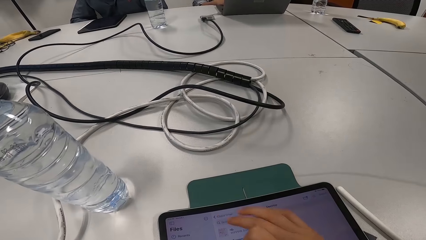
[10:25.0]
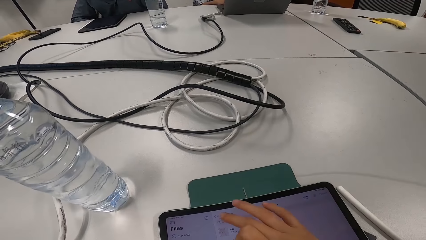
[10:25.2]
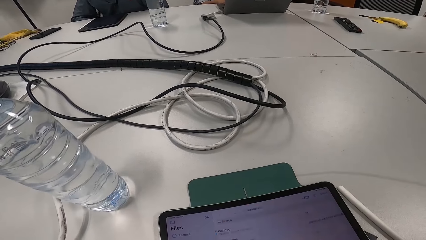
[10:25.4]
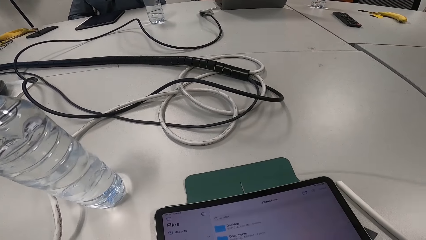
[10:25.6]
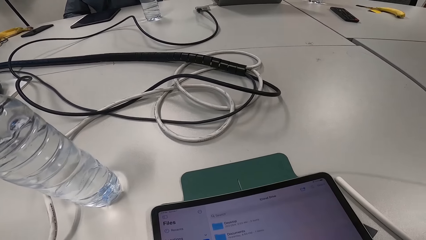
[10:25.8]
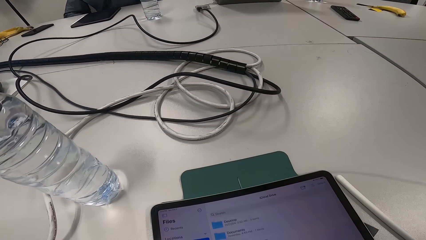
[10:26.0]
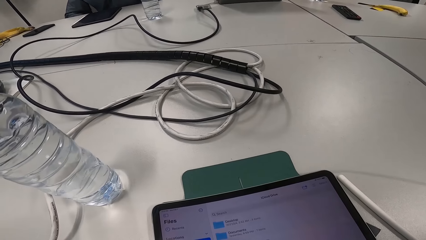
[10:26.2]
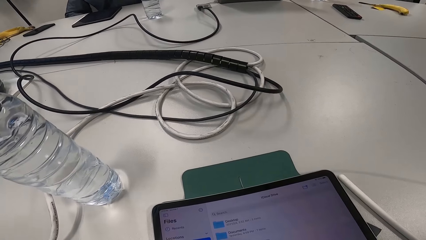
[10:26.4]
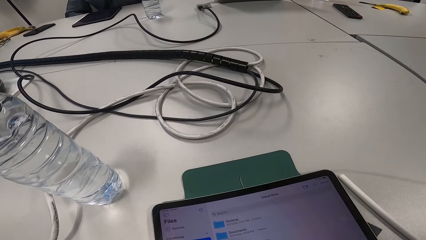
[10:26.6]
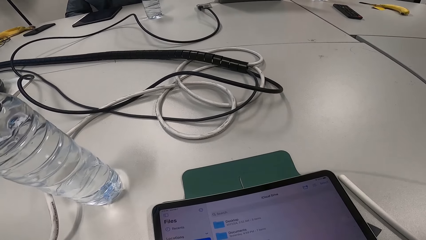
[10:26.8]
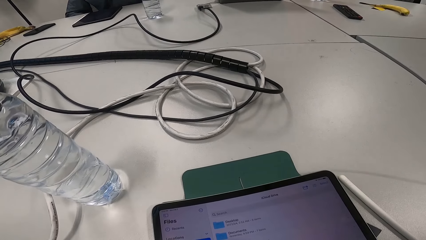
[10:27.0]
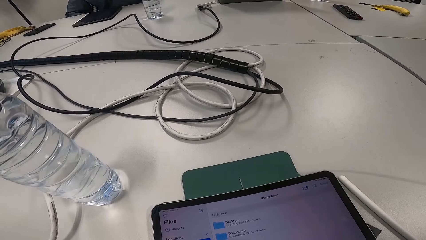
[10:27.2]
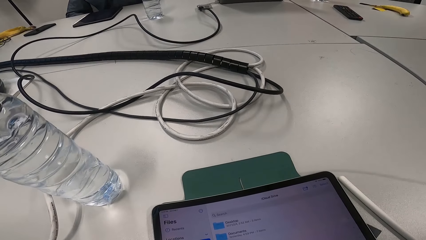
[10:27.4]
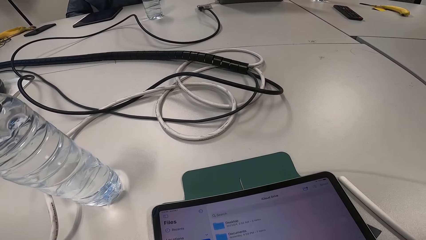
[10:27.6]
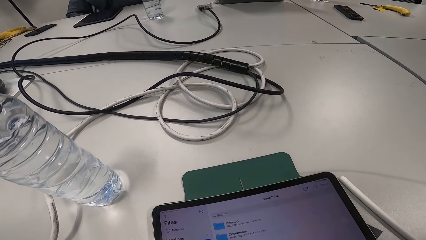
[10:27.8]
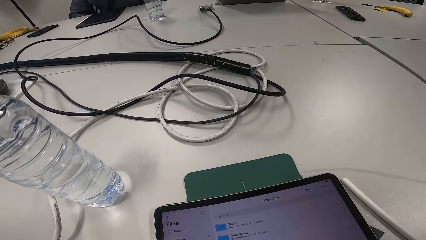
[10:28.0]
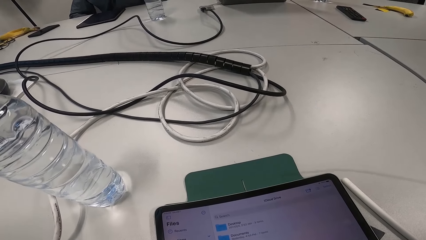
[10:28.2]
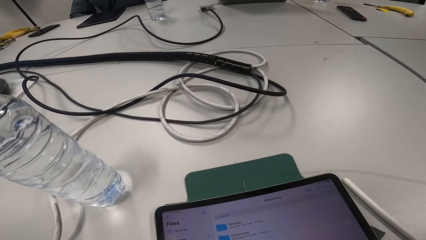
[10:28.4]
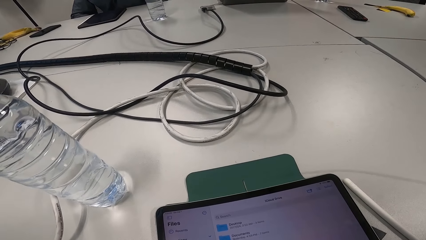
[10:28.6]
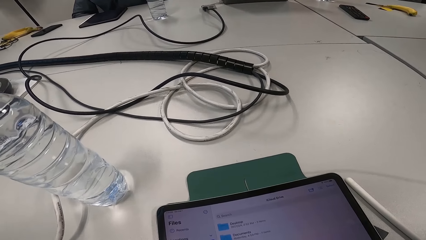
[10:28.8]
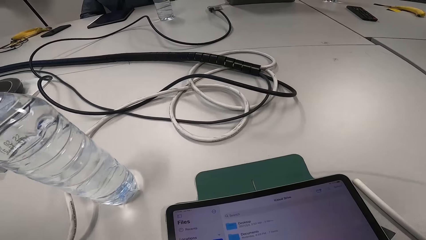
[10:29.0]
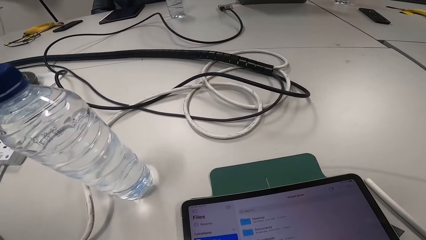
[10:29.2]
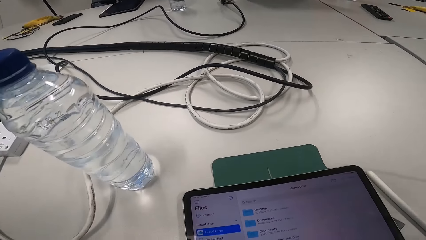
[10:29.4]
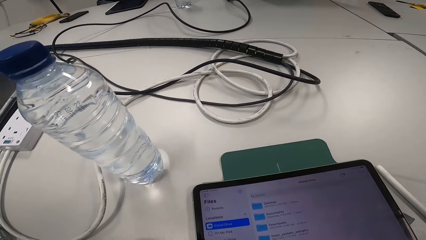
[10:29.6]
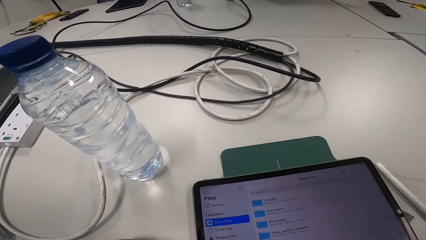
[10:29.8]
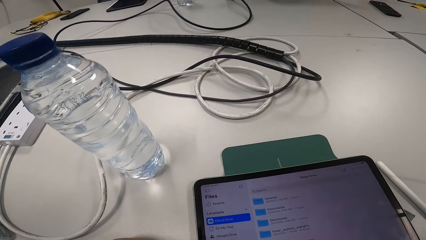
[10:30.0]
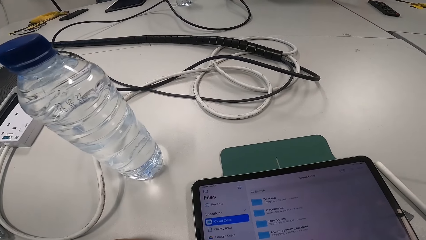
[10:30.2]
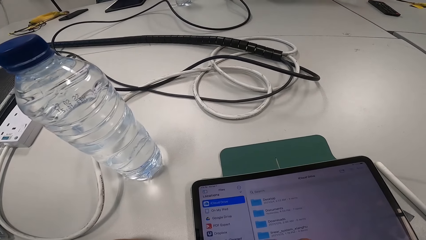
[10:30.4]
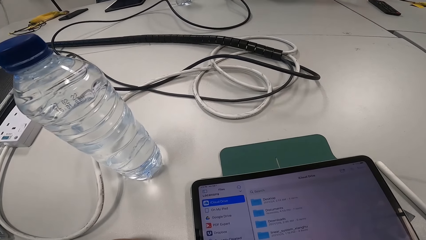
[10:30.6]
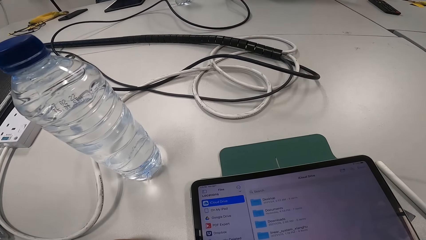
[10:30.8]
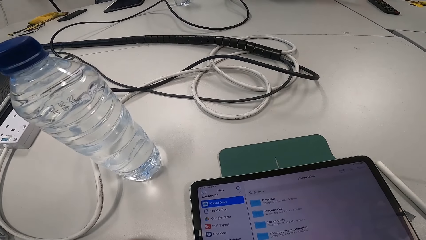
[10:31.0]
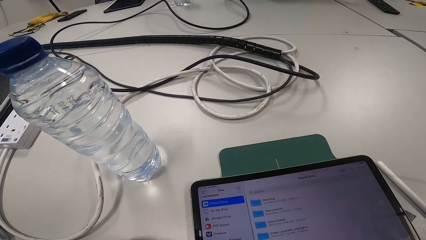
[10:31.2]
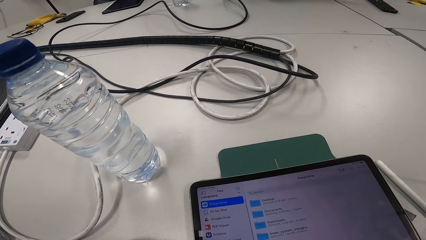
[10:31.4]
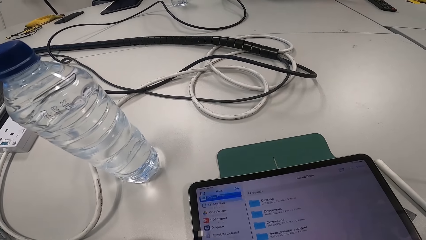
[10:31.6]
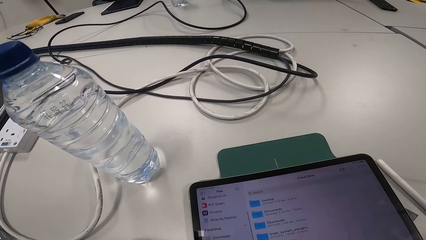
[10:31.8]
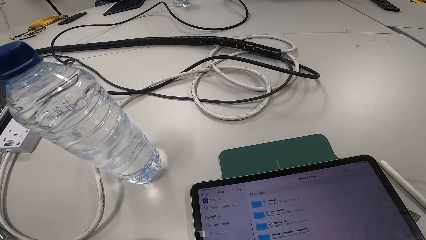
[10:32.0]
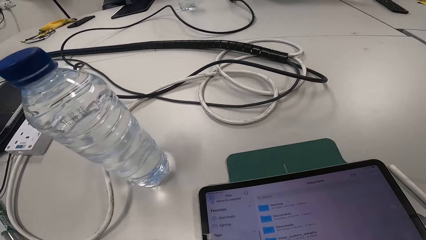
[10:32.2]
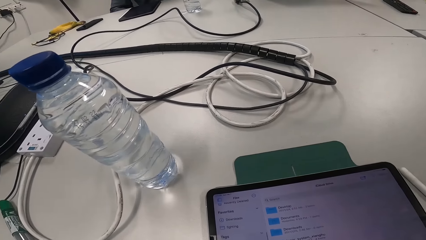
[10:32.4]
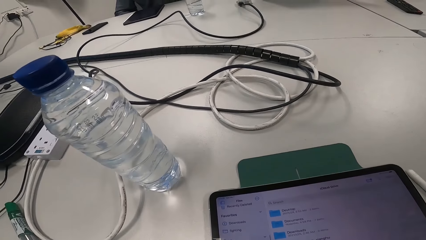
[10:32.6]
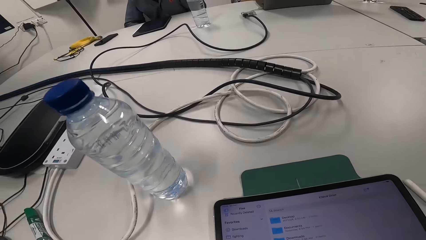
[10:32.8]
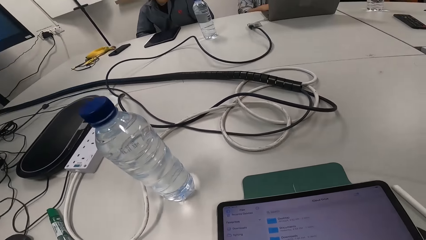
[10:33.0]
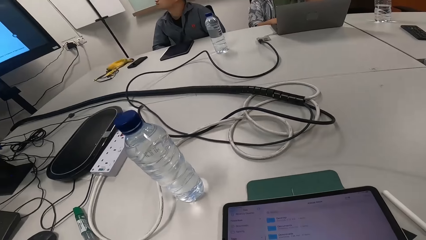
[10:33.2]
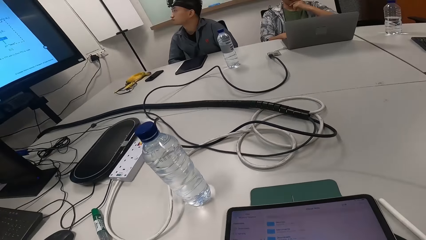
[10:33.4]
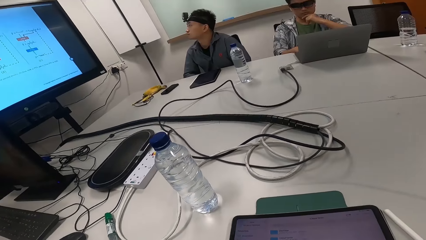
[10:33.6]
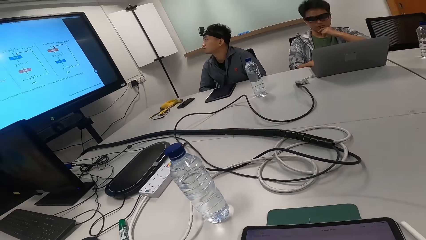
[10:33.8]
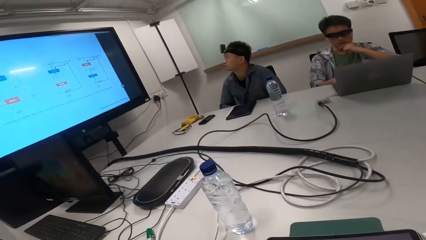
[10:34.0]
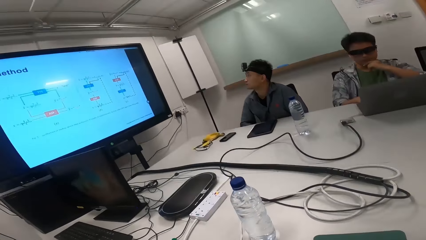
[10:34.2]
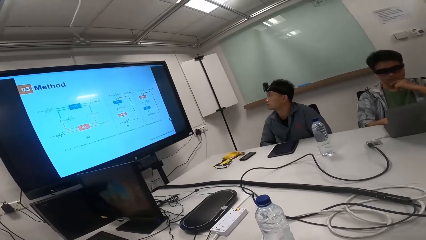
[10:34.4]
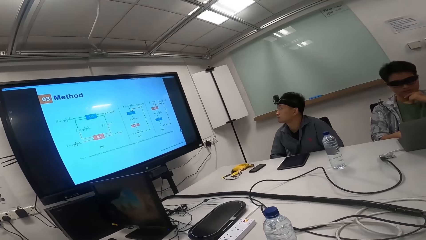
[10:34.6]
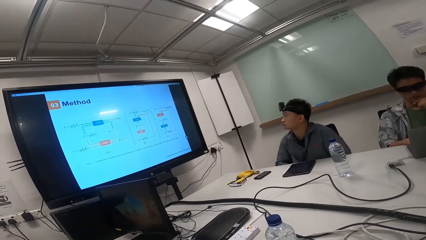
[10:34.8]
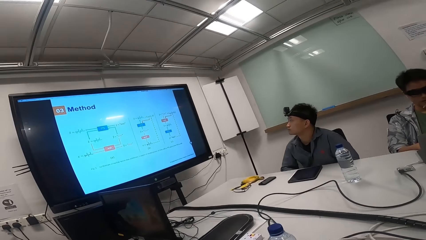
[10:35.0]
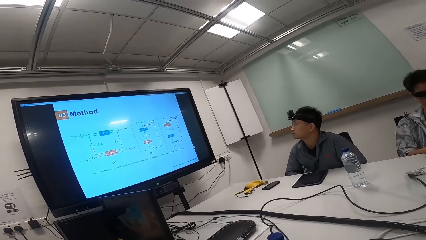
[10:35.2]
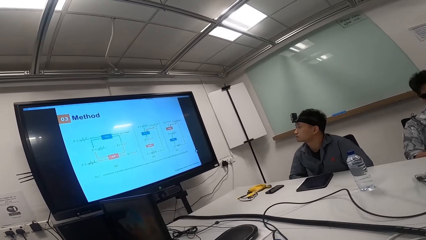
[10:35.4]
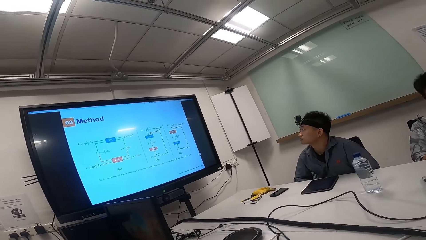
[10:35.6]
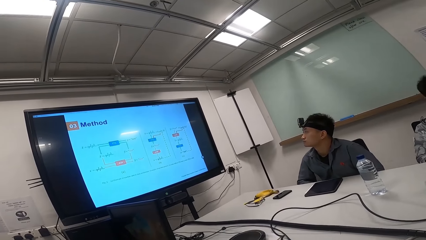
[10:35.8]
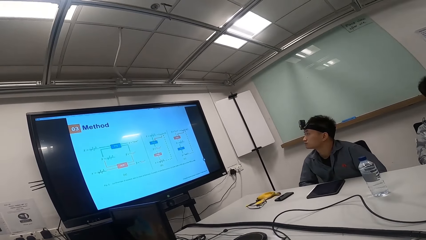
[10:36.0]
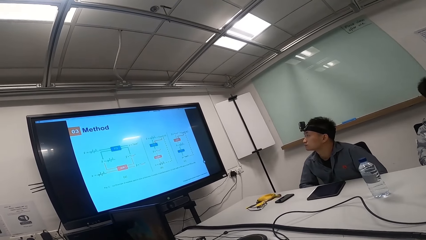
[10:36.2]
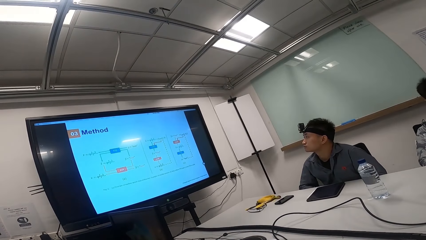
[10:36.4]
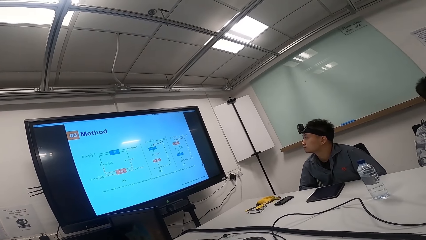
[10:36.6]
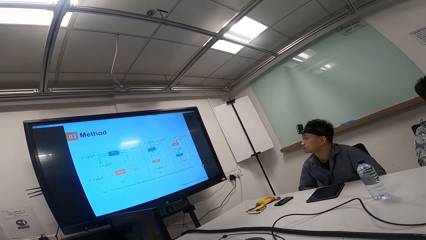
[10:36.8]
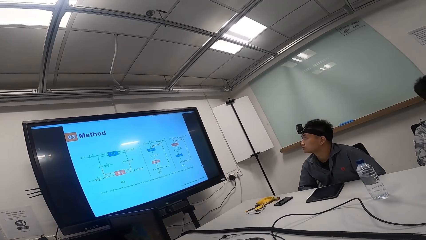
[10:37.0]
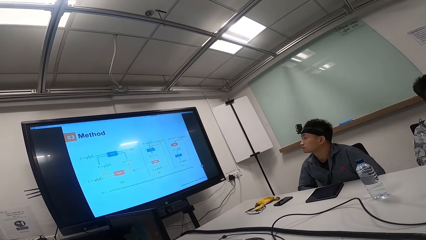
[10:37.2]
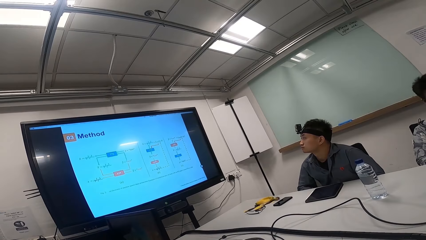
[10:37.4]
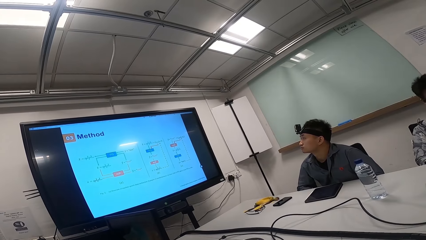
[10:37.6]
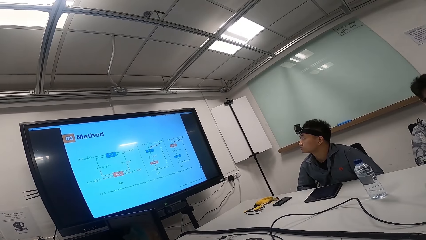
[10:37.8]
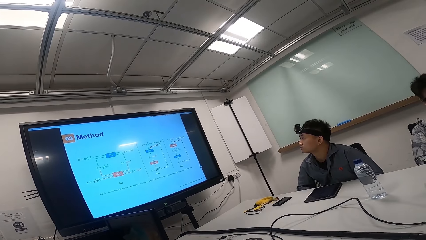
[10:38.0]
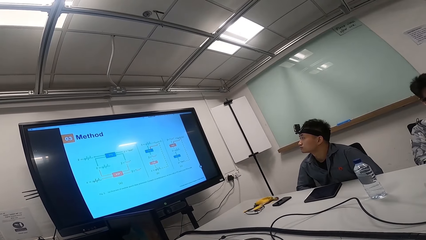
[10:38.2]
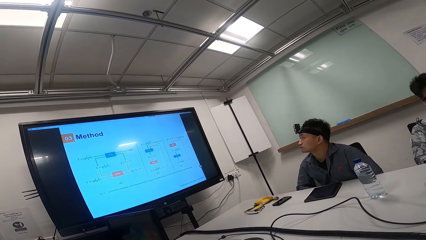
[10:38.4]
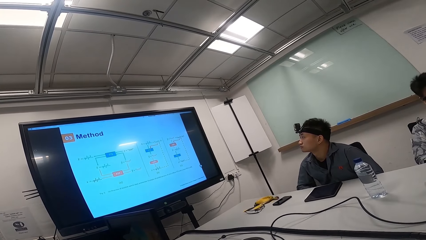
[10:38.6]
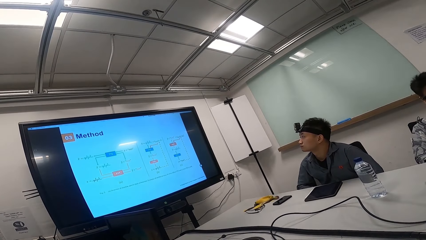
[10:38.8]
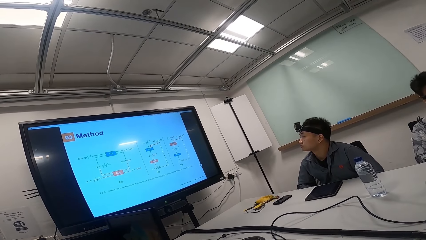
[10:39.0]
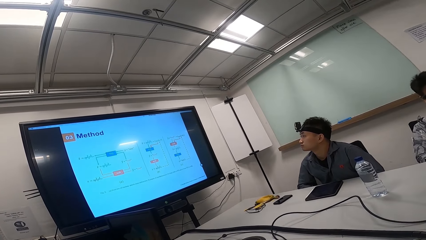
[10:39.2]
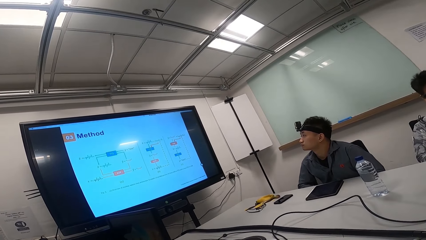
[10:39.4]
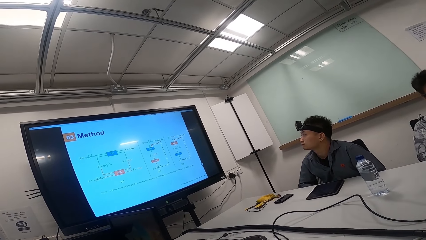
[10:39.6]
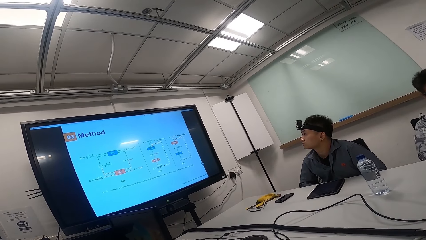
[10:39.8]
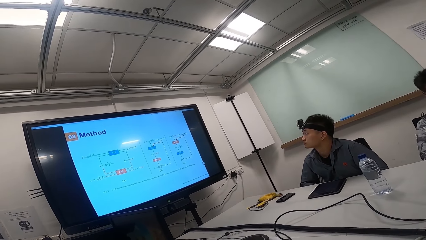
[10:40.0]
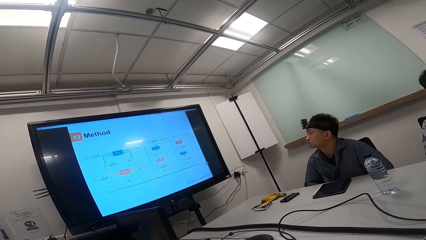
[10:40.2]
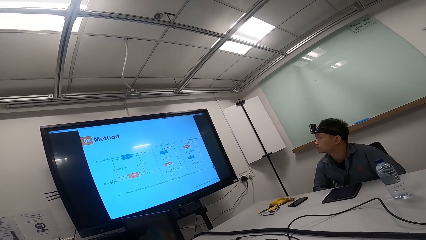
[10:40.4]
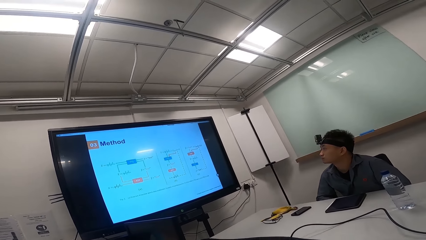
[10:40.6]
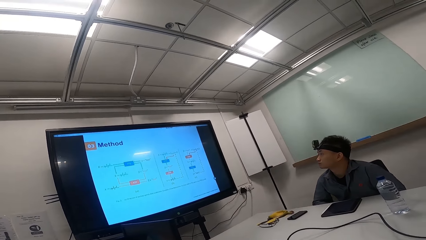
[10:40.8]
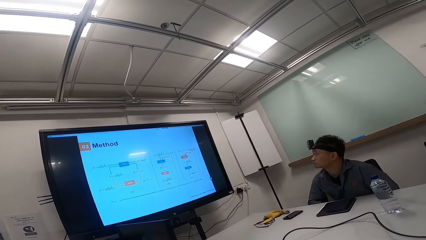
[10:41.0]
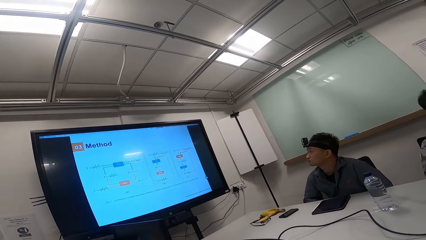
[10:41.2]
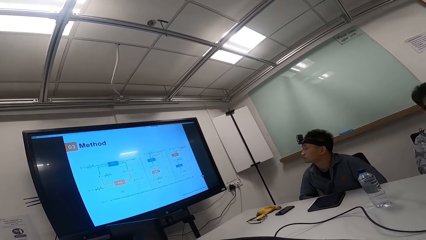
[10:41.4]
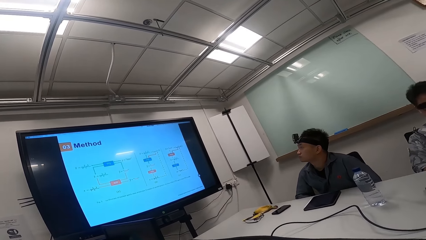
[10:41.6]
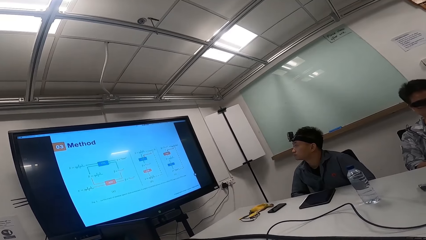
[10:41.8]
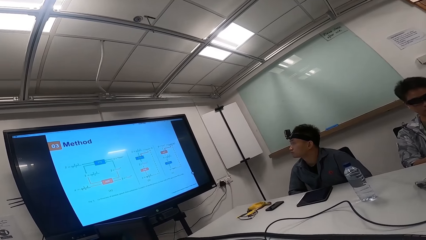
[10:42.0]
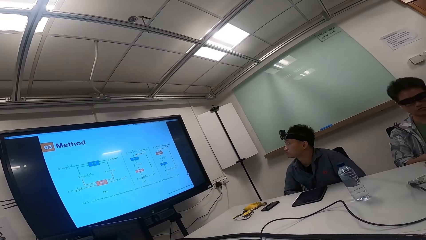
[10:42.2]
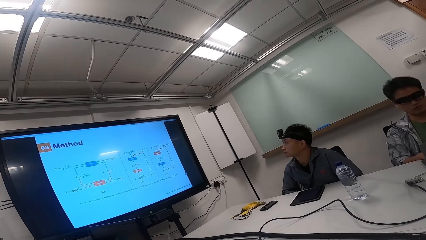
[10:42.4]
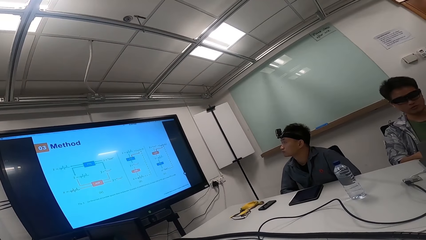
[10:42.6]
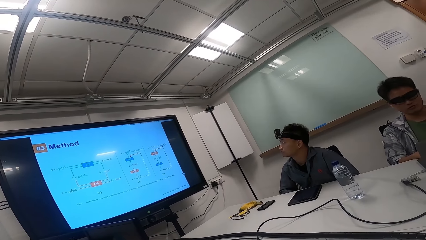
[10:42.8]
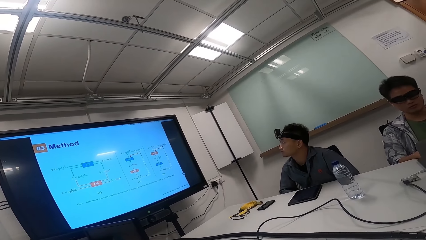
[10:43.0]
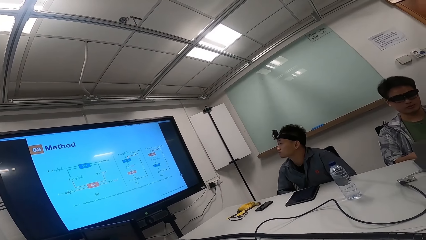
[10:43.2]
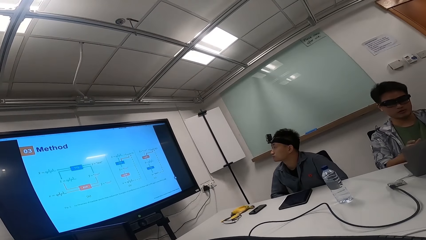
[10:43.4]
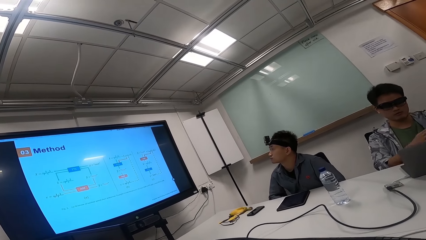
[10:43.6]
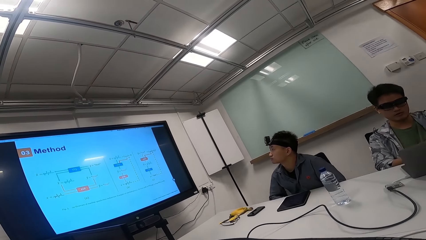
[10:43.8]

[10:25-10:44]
The camera wearer operates the tablet. A man converses with the camera wearer and another man. The camera wearer looks away from the tablet. They stare at the screen with the other man. The first man talks to the other man and the camera wearer. The camera wearer reads on the screen.
